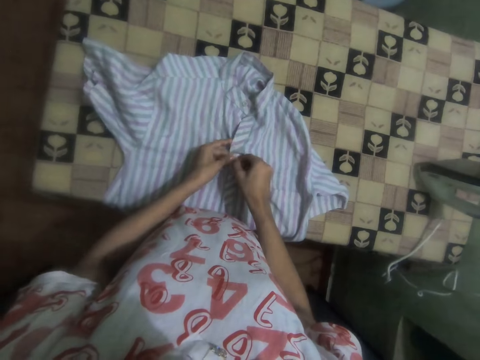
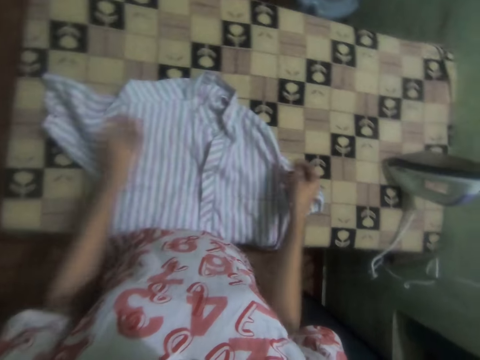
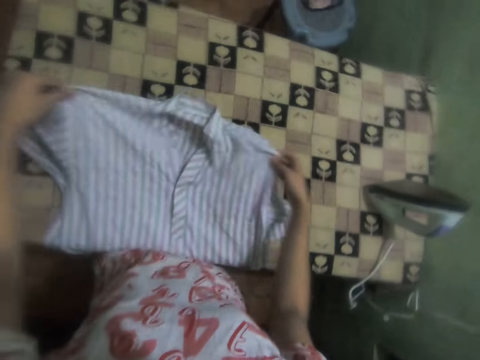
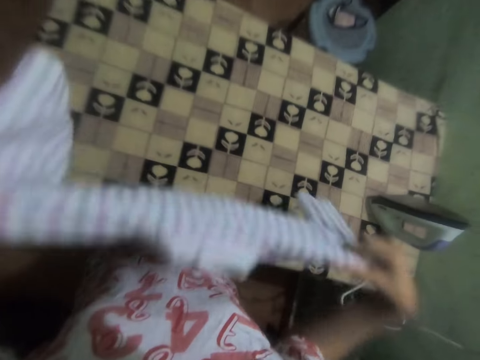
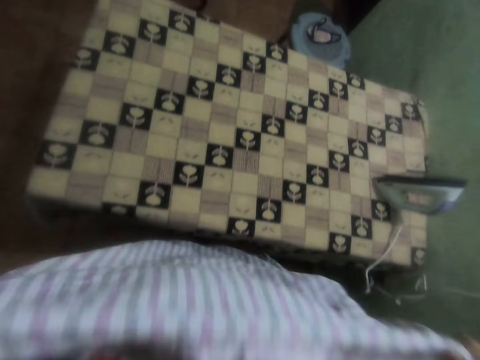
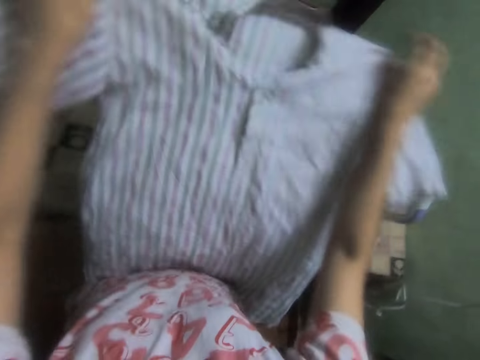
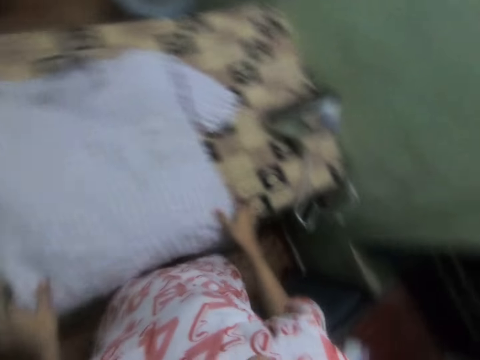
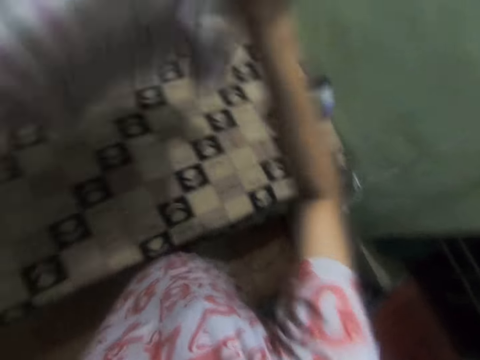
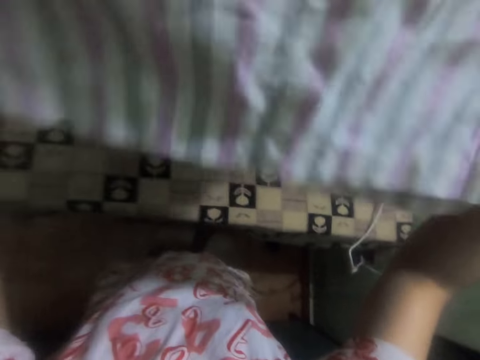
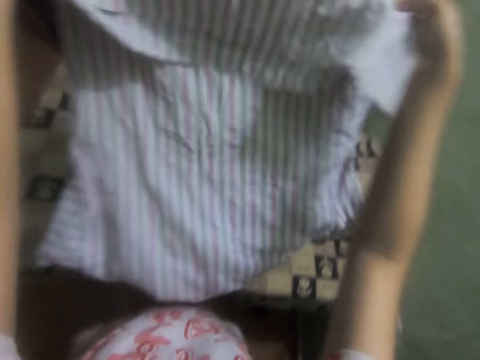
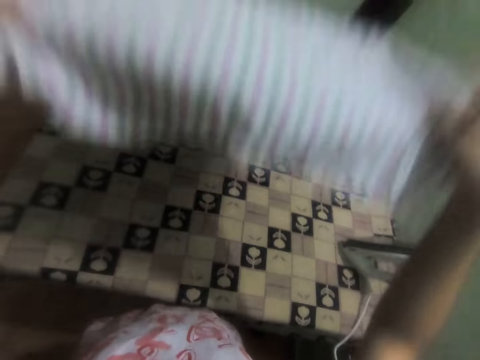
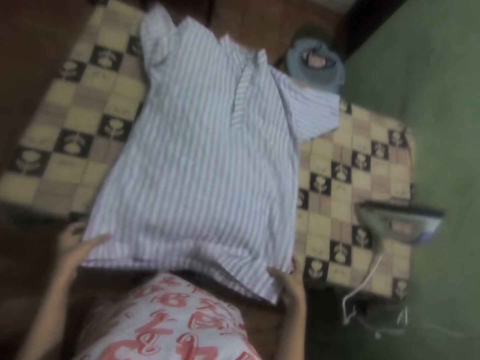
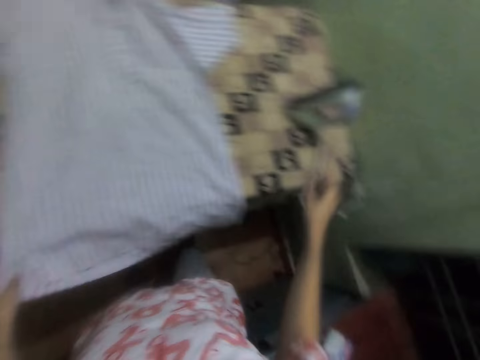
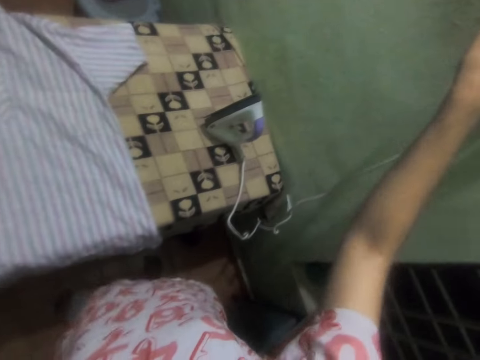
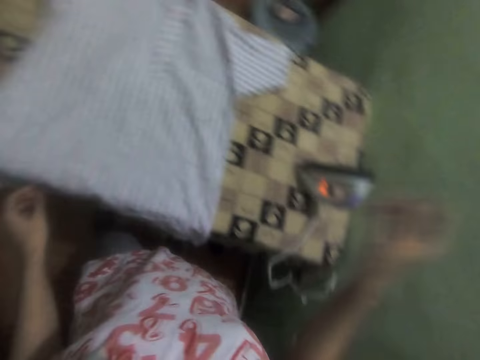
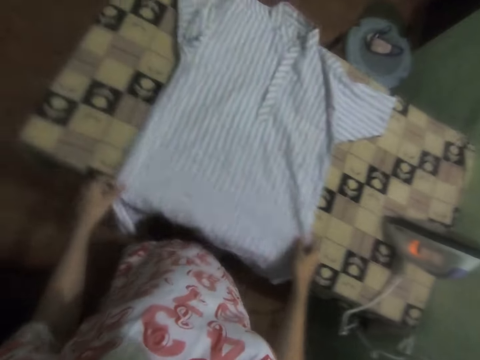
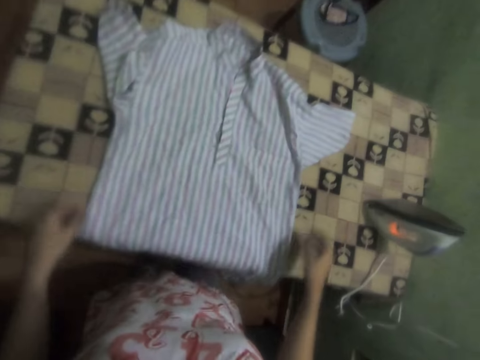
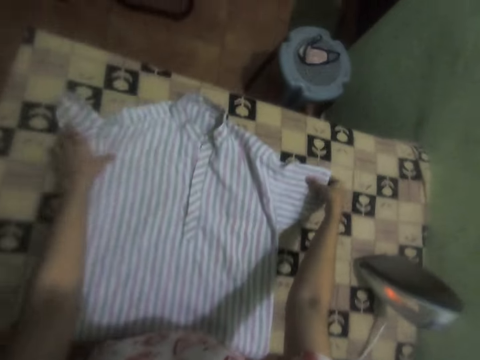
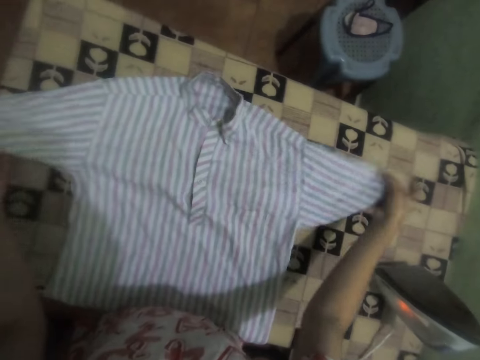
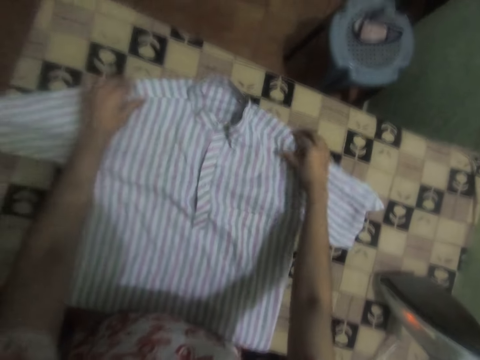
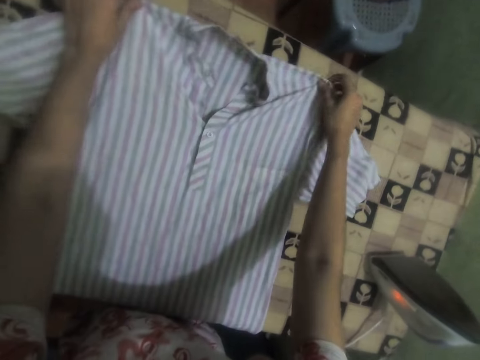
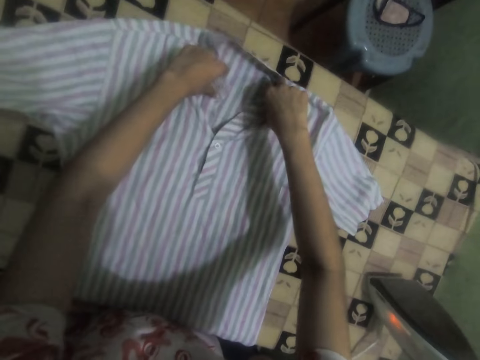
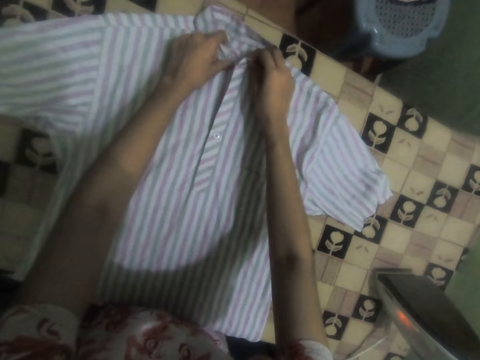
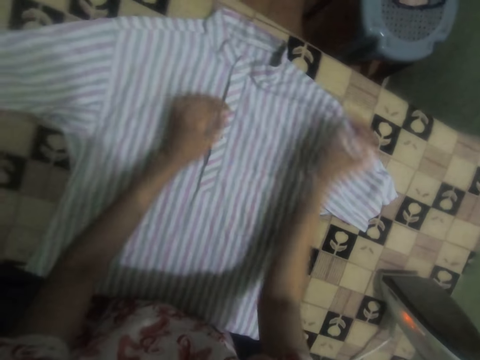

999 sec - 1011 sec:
The camera wearer picks up the shirt. They drop the shirt on the table. They pick up the shirt. They spread the shirt on the table. They switch on the socket. They adjust the shirt.

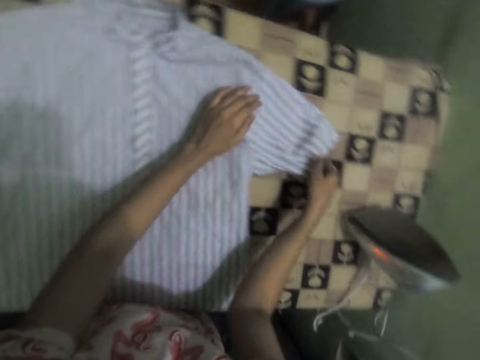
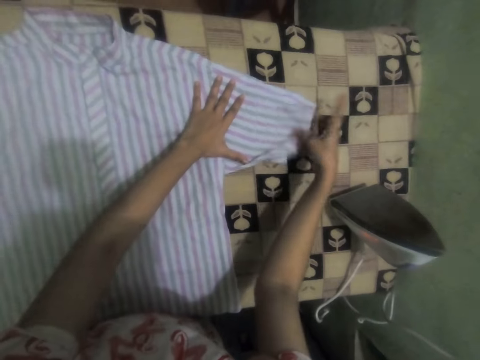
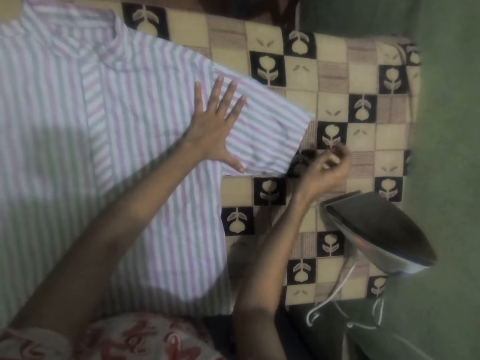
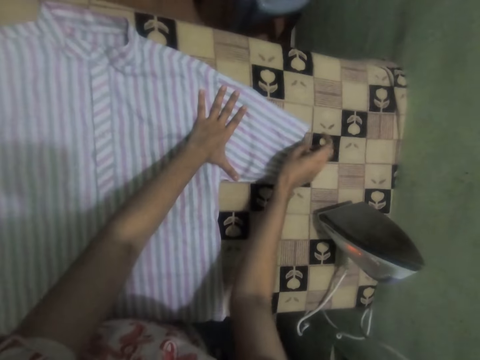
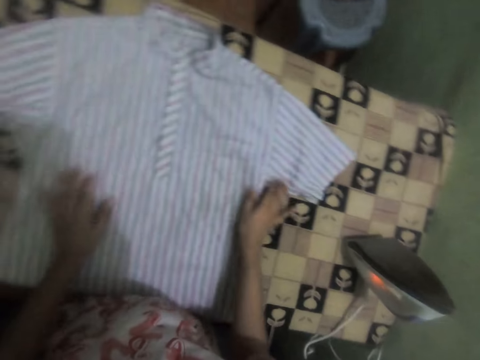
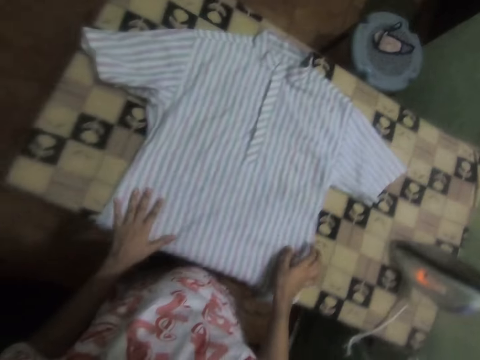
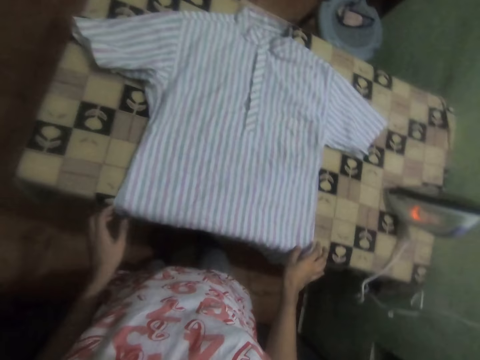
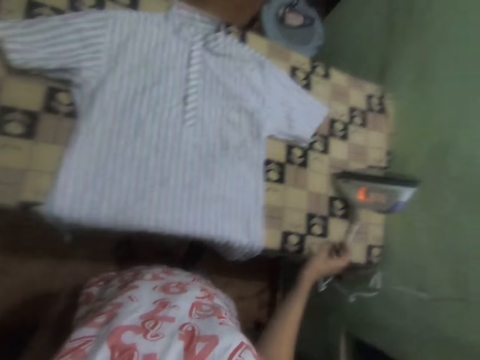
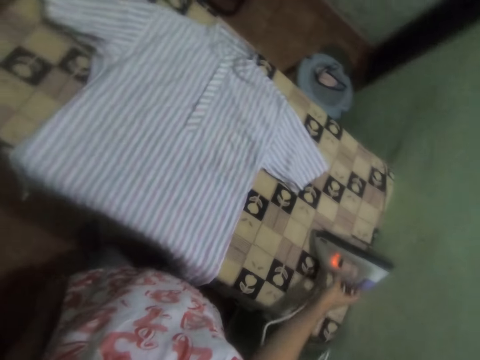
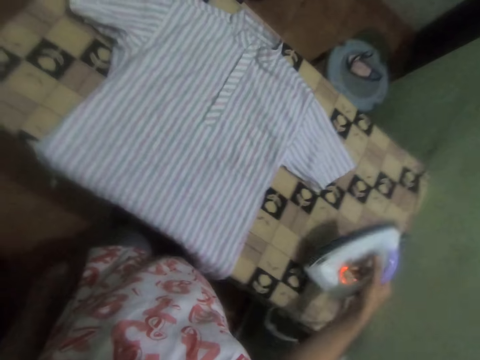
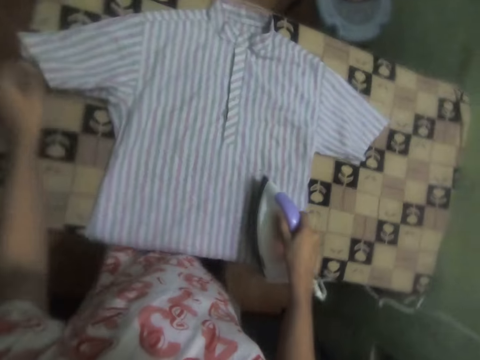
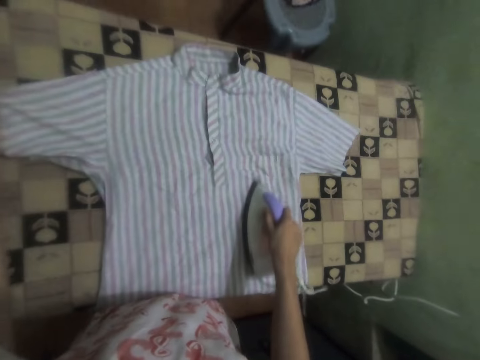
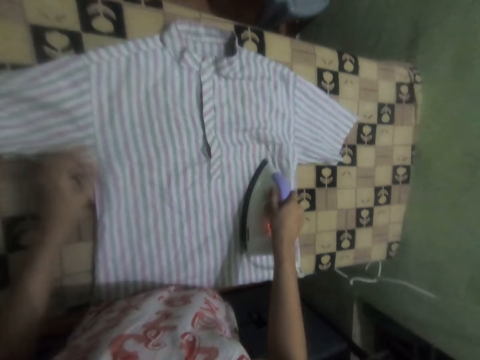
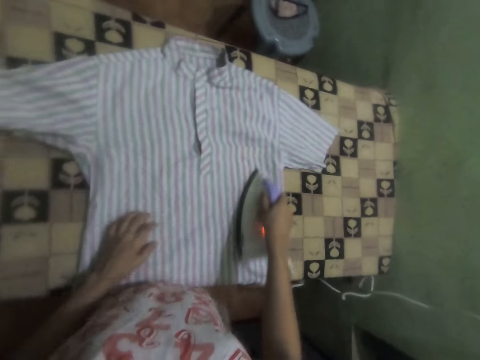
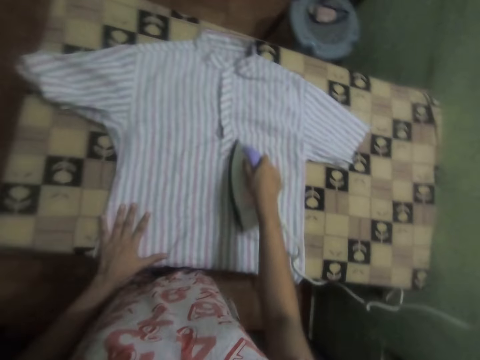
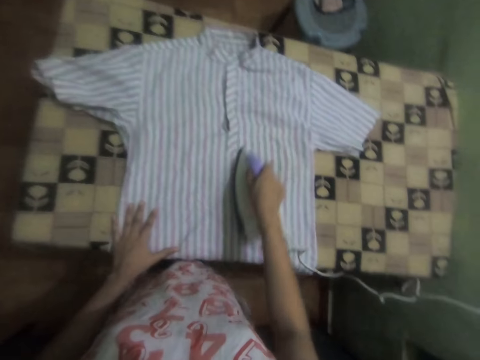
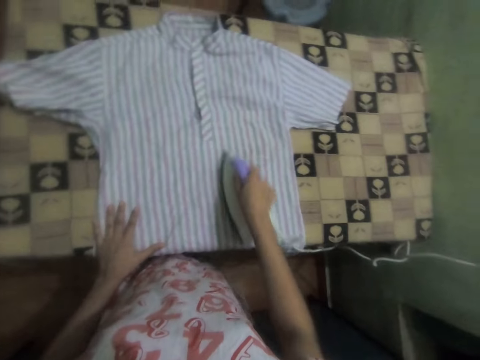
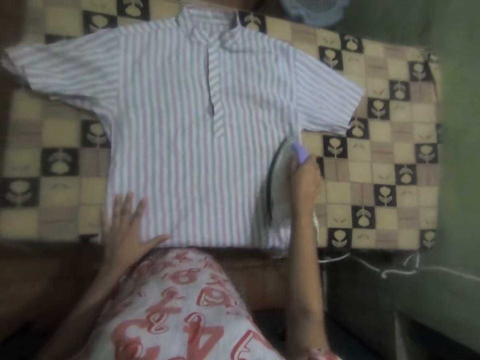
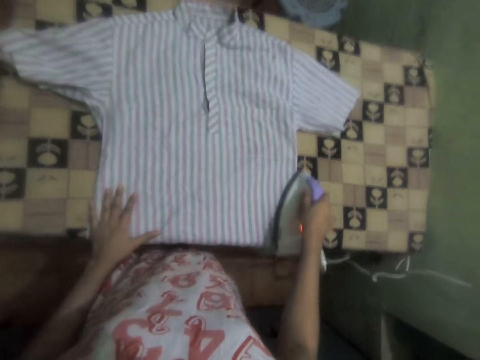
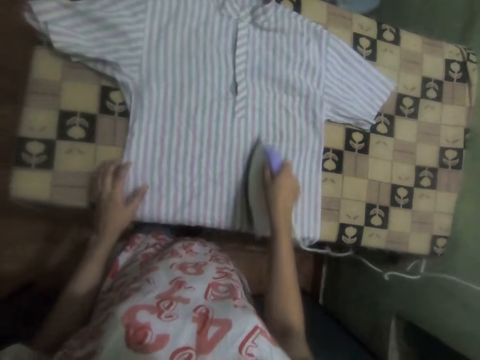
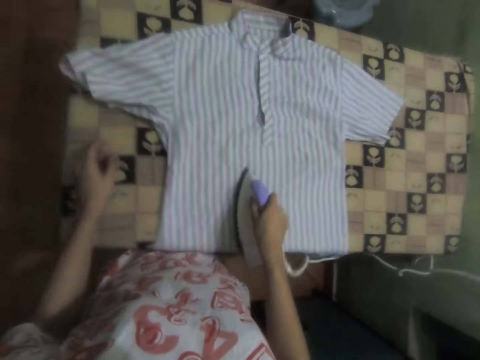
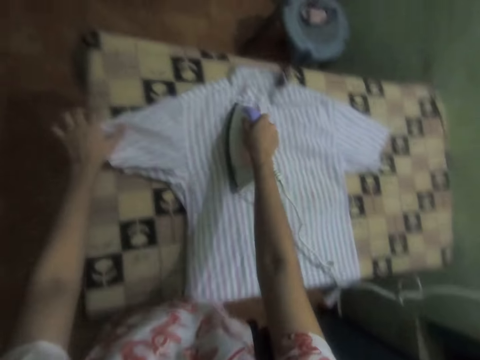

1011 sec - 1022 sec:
The camera wearer takes the iron box. They iron the shirt.

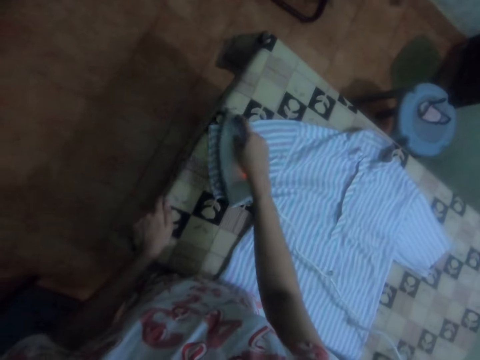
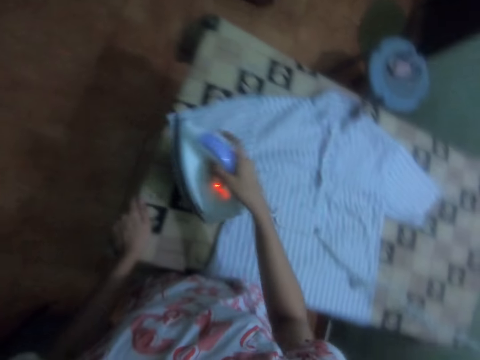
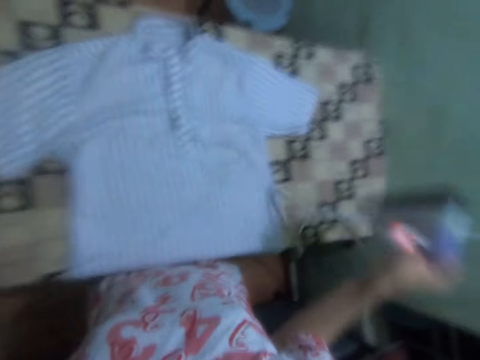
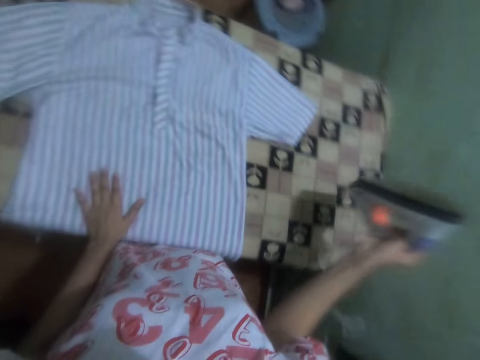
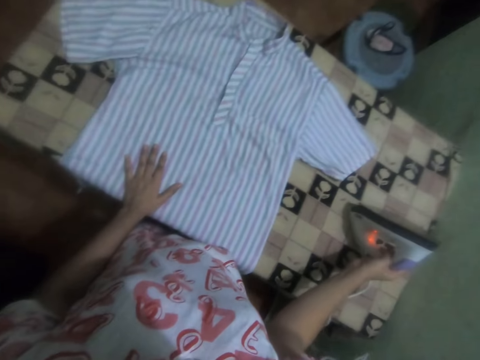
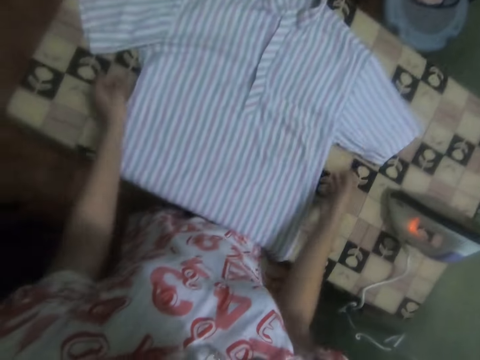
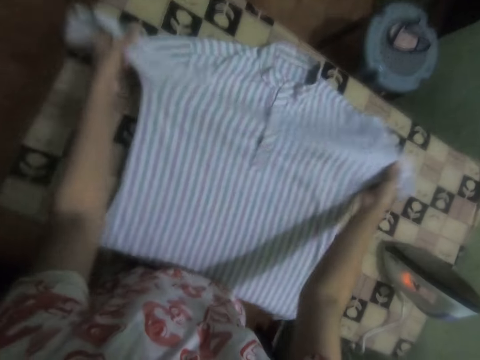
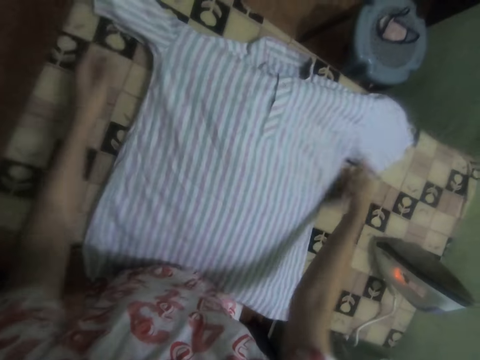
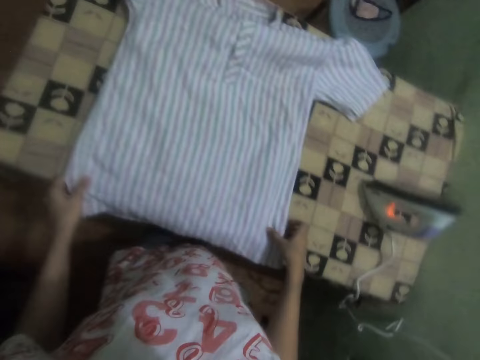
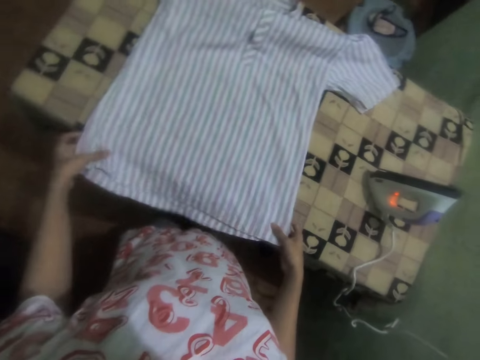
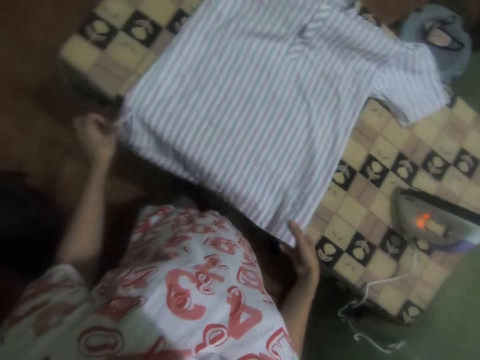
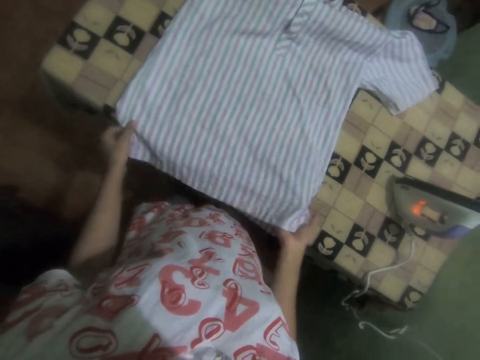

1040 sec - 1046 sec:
The camera wearer places the cloth iron on the table. They spread the shirt on the table. They adjust the shirt.
